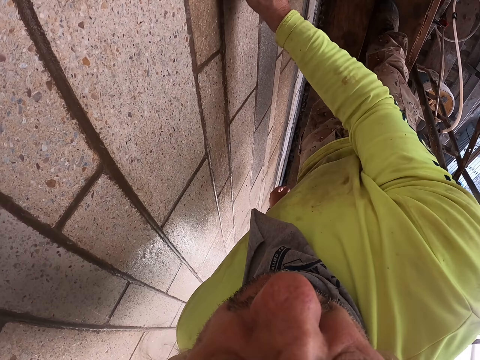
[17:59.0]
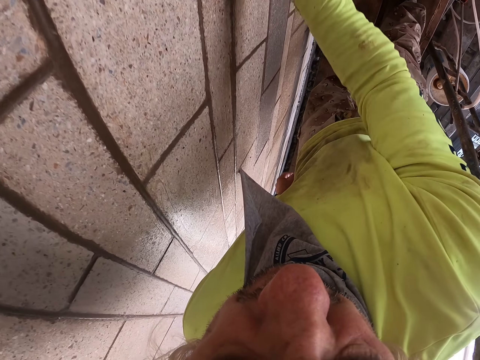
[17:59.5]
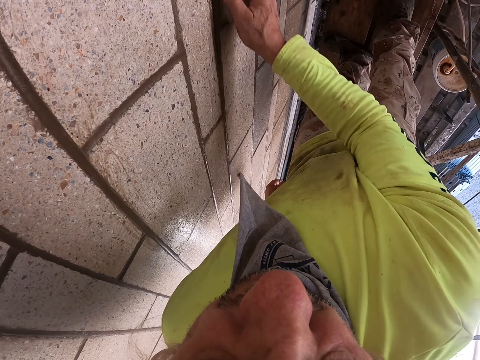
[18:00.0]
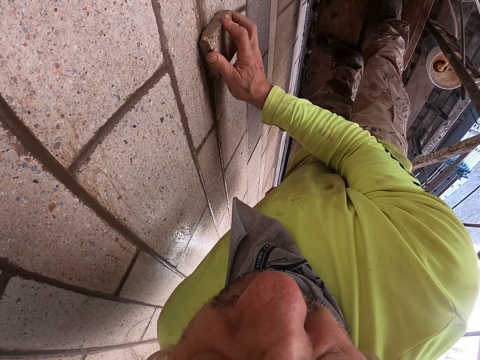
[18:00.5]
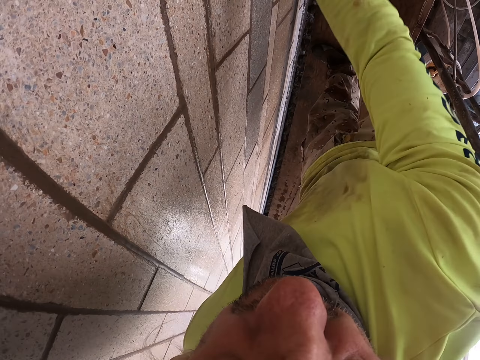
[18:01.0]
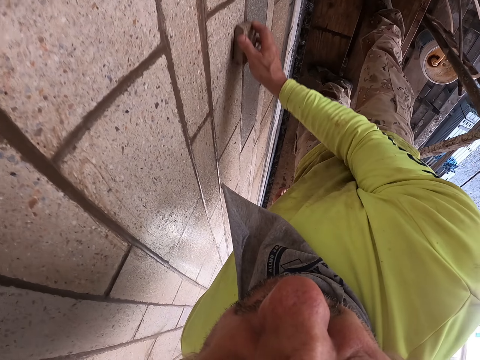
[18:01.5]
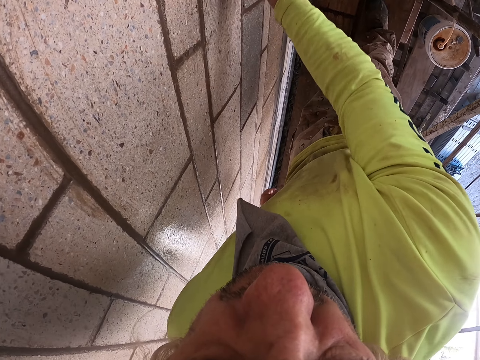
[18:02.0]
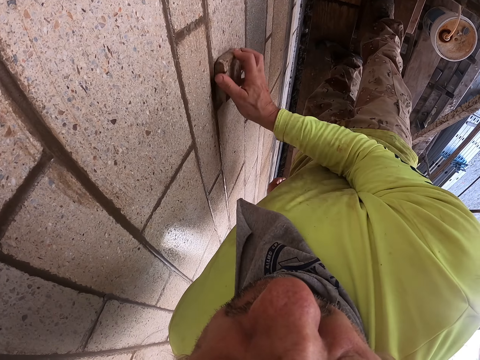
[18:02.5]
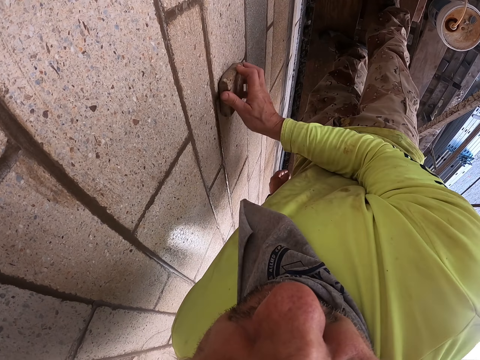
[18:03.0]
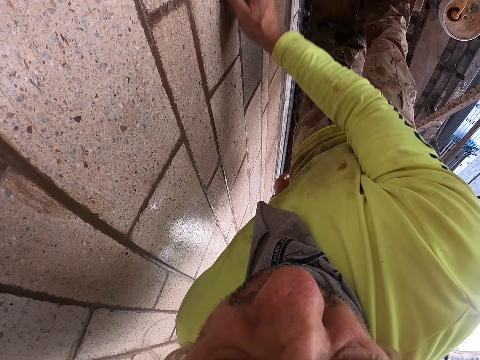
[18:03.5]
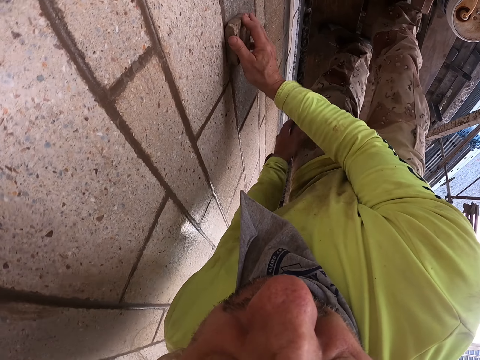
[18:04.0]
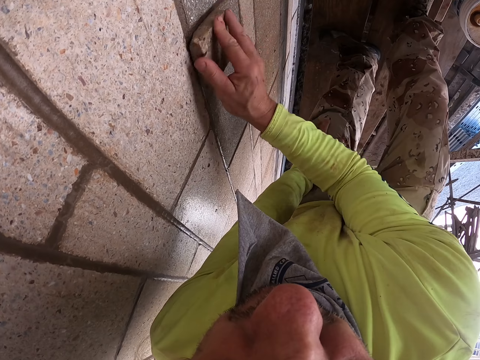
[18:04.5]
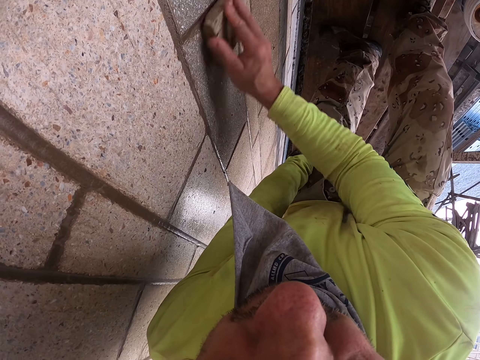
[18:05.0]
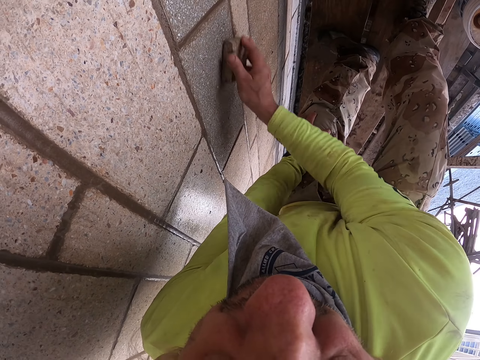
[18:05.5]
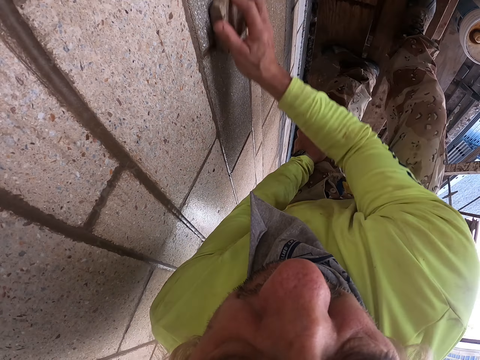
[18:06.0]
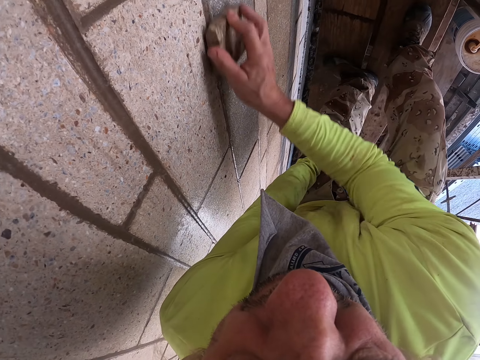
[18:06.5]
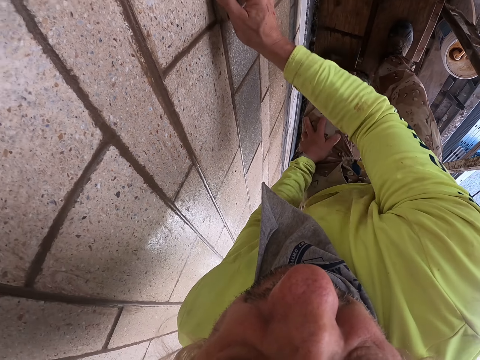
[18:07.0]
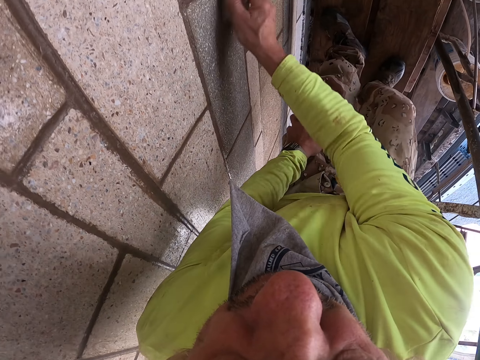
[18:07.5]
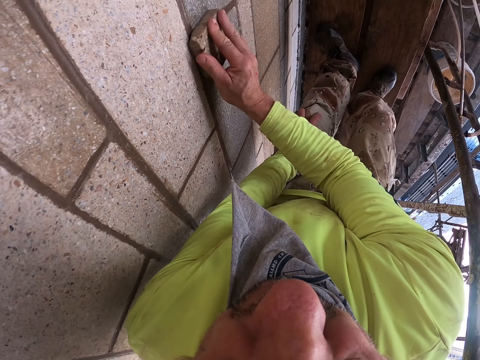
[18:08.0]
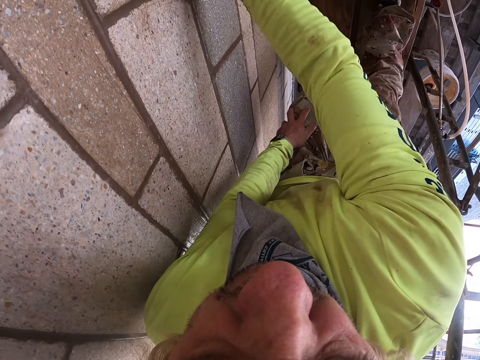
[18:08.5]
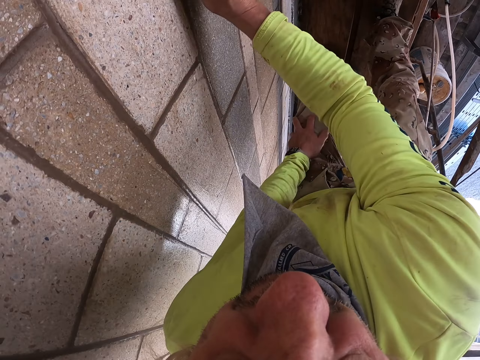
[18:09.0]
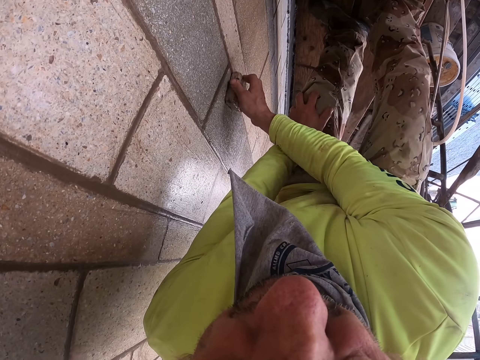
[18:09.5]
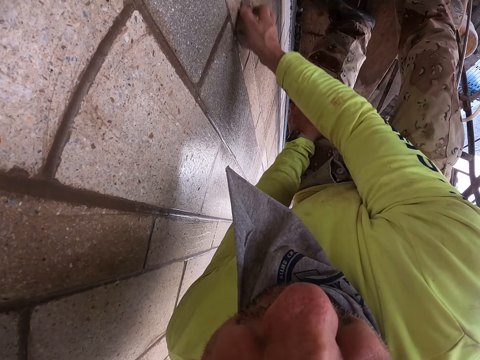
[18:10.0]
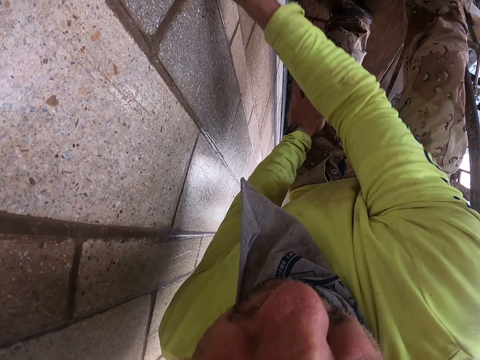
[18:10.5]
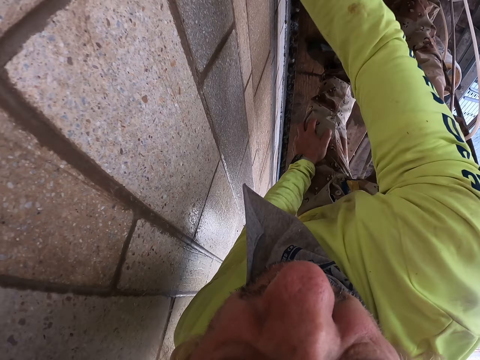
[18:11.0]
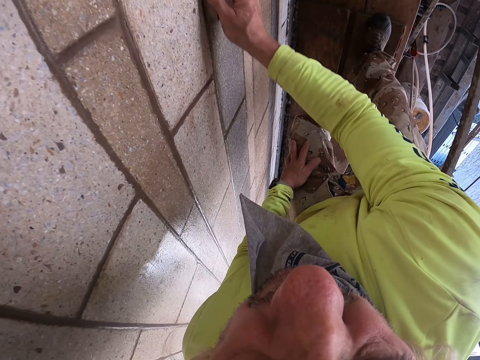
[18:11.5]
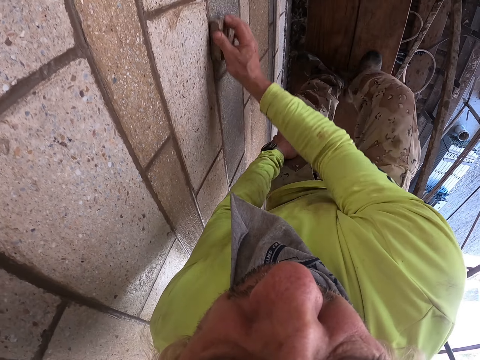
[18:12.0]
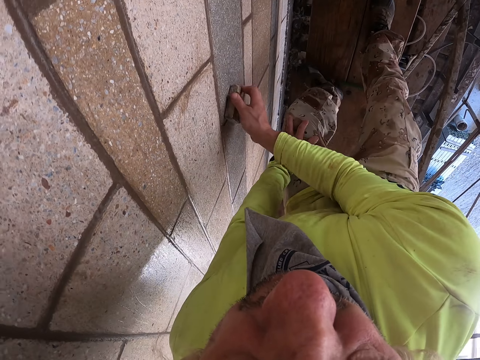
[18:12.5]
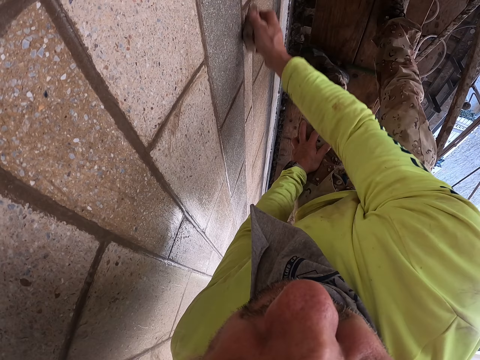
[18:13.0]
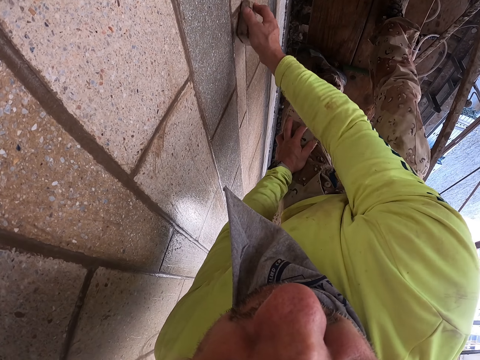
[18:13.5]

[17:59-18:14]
The camera wearer scrubs the wall. He touches his left knee.

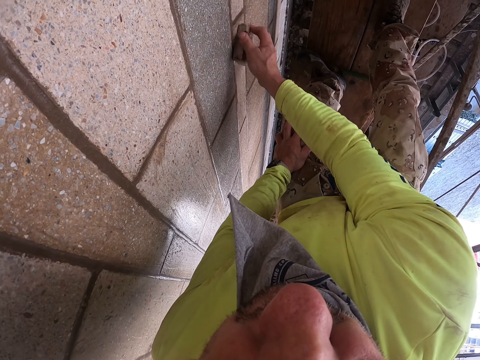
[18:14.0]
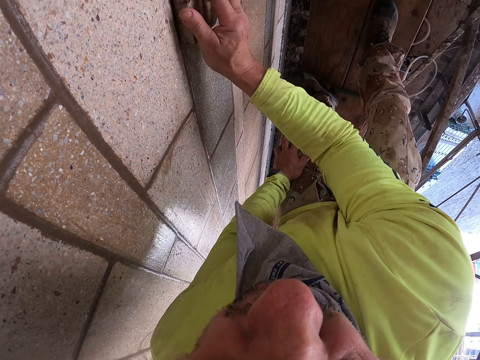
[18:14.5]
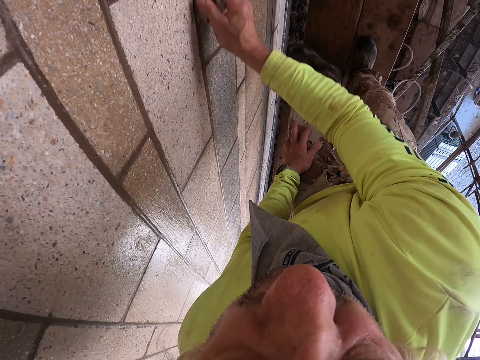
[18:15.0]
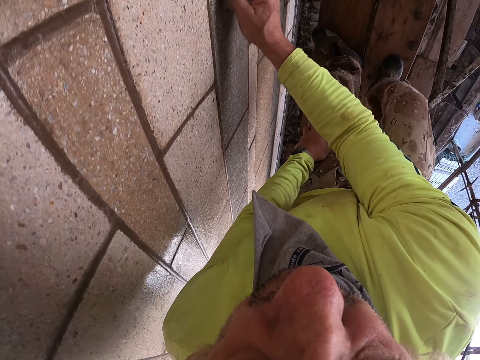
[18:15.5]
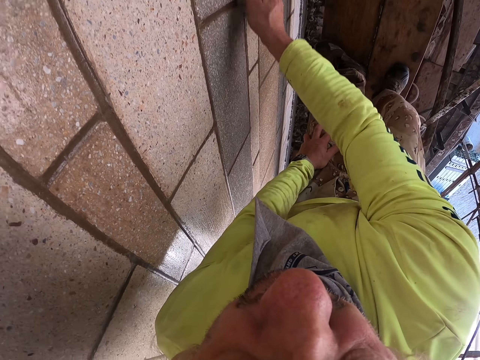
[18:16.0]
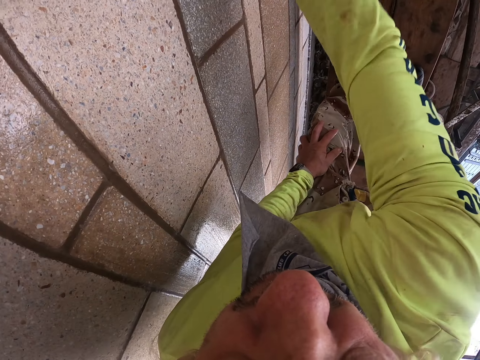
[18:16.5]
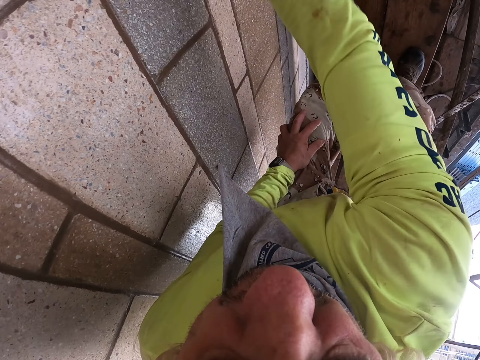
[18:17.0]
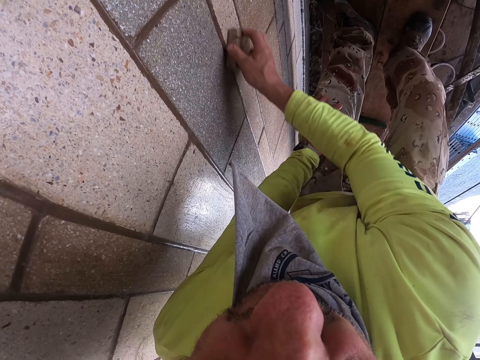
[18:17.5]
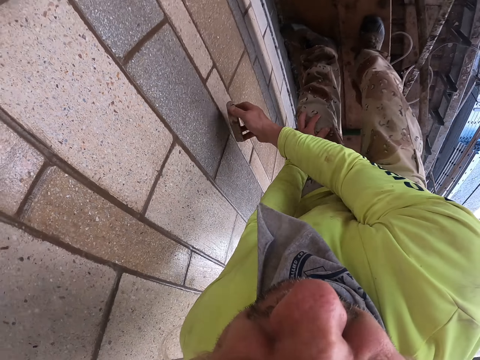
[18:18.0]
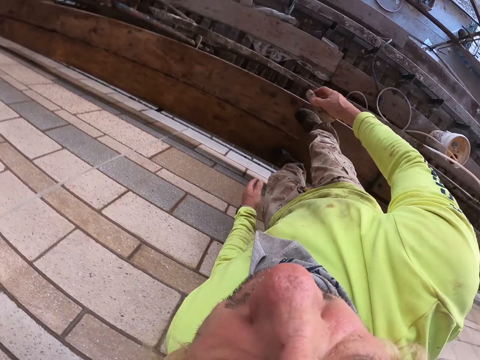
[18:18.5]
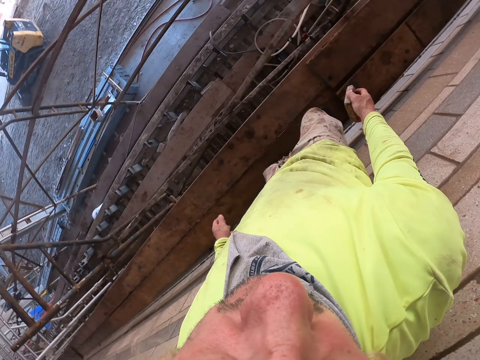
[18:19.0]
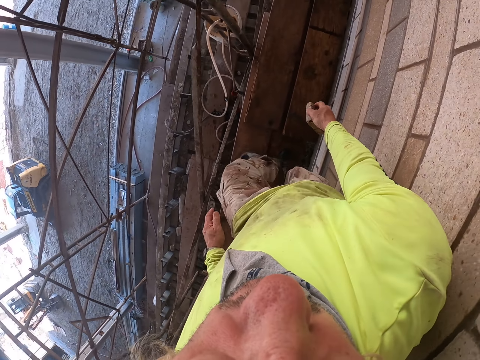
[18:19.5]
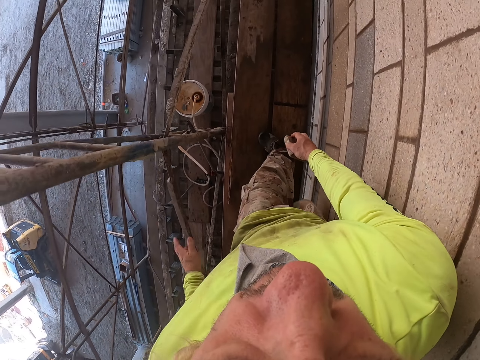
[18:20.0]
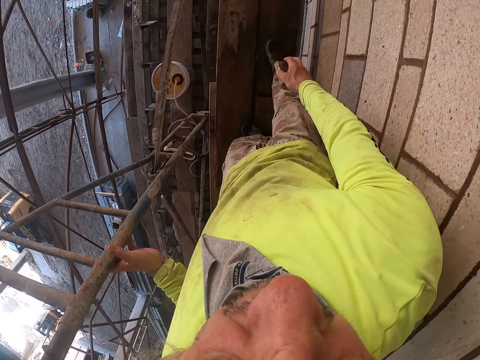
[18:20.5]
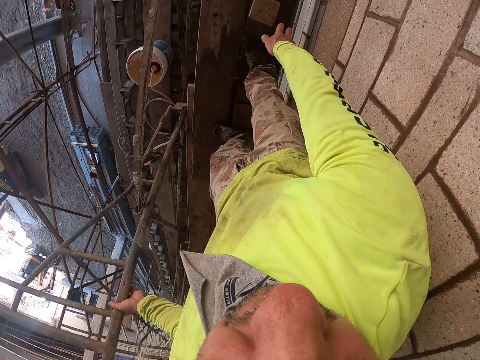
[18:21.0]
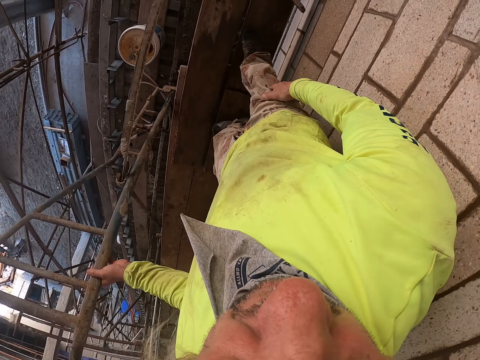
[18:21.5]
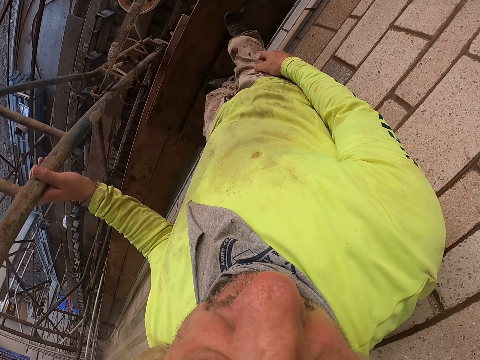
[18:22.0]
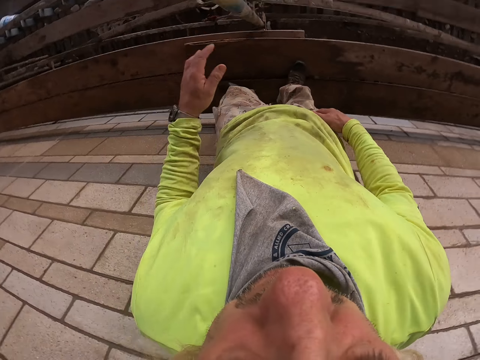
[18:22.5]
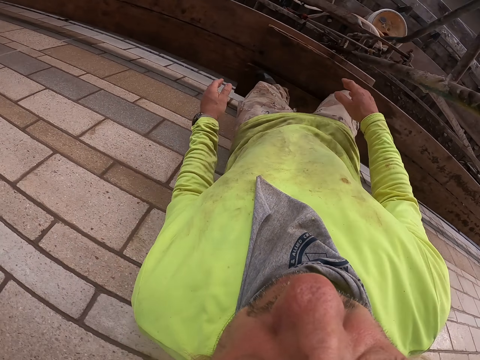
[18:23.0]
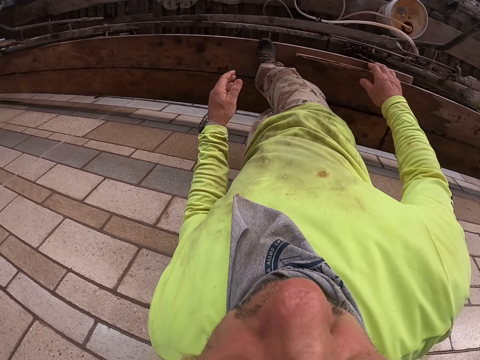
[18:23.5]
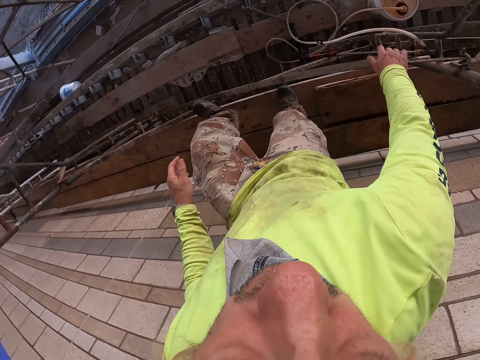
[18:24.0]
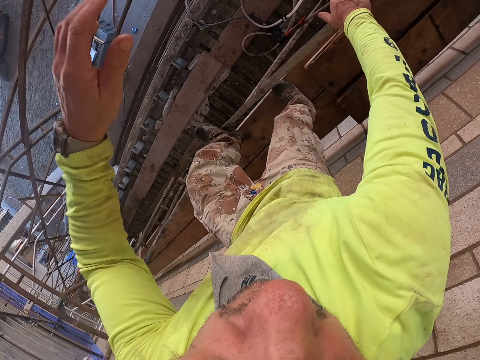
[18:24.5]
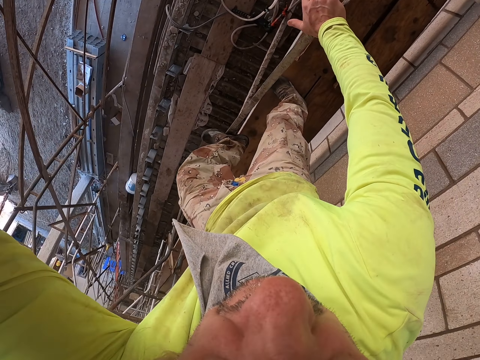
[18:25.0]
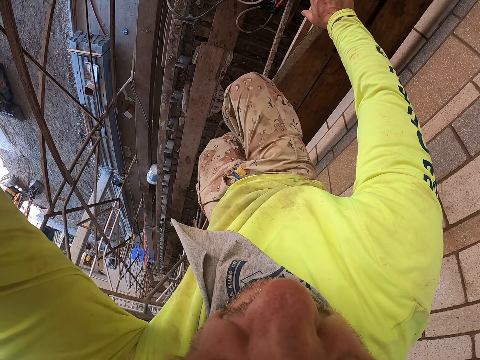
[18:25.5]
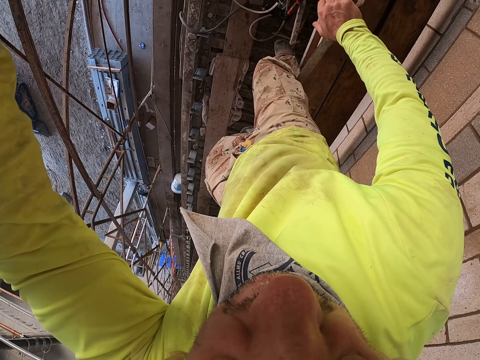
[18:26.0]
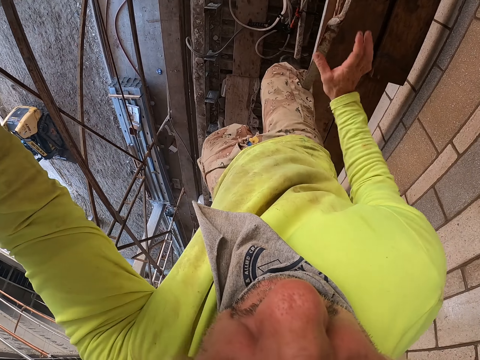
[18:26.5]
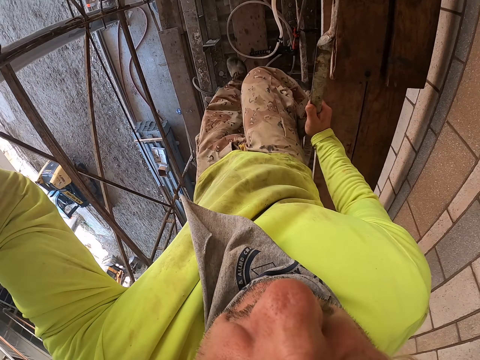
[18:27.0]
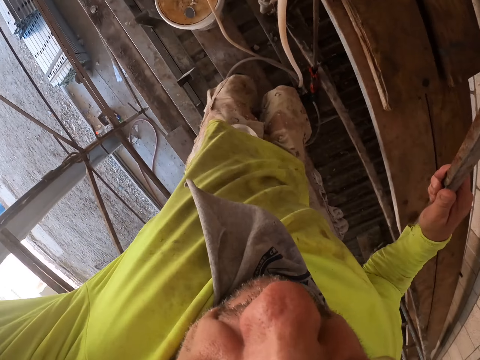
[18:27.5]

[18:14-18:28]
The camera wearer stands up, turns around and walks on the scaffold. They hold the scaffold ladder. They throw the wall scrubber on the scaffold. They touch the cloth. They let go of the scaffold ladder. They walk on the scaffold. They climb down the scaffold to the building. They touch the scaffolding ladder.
